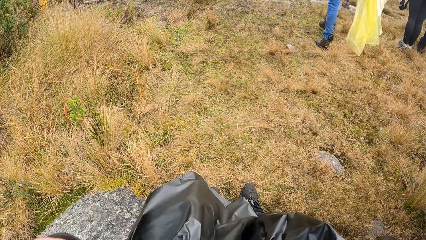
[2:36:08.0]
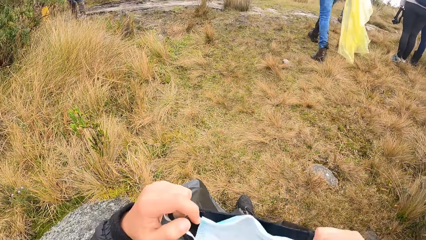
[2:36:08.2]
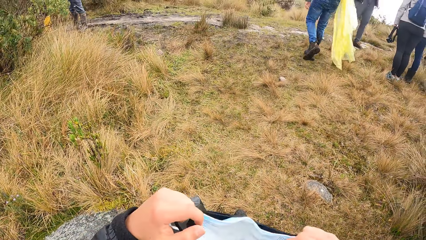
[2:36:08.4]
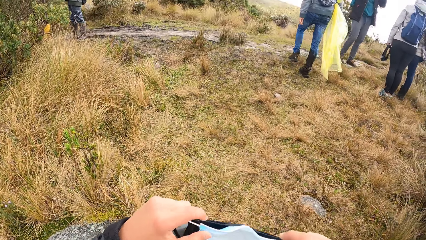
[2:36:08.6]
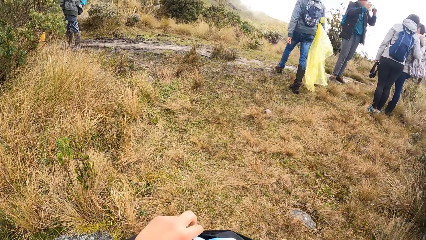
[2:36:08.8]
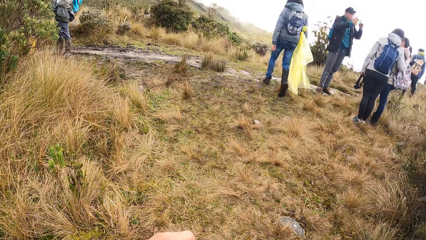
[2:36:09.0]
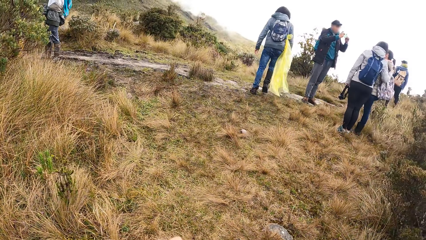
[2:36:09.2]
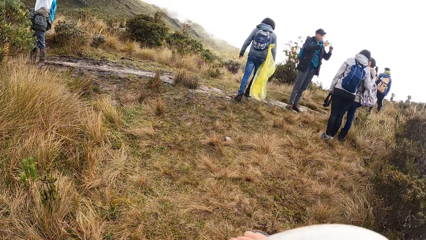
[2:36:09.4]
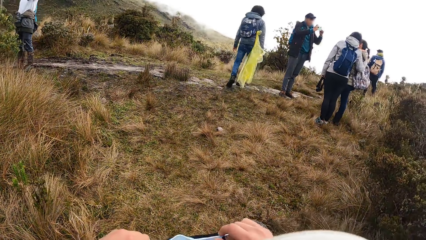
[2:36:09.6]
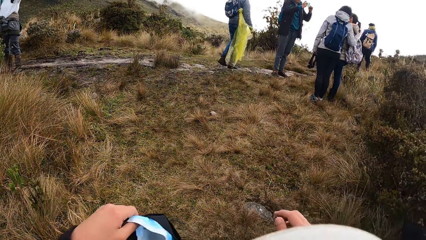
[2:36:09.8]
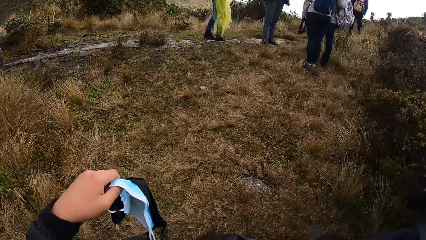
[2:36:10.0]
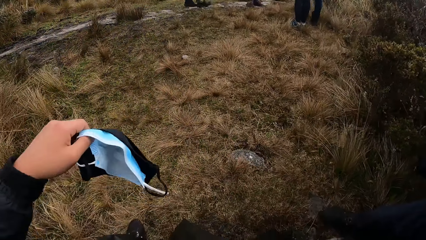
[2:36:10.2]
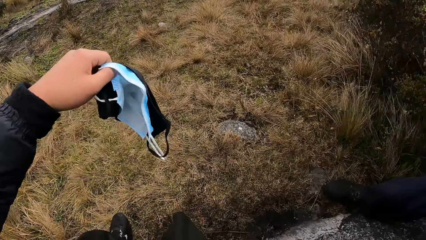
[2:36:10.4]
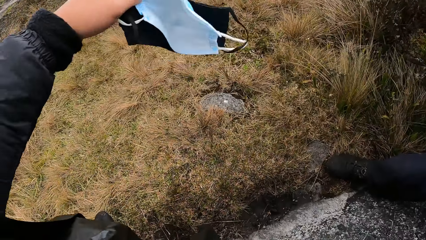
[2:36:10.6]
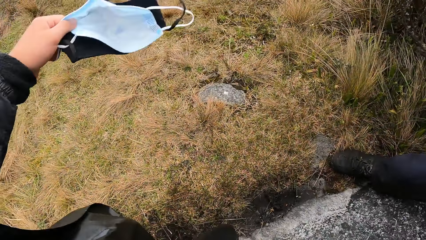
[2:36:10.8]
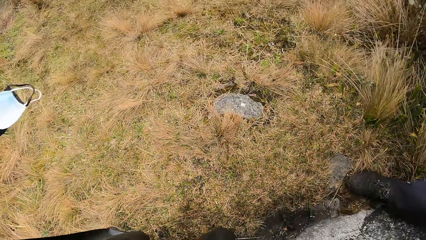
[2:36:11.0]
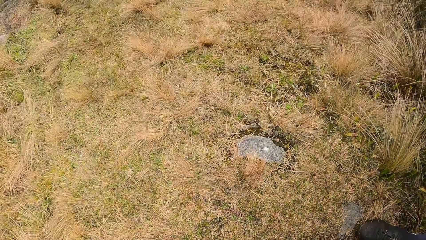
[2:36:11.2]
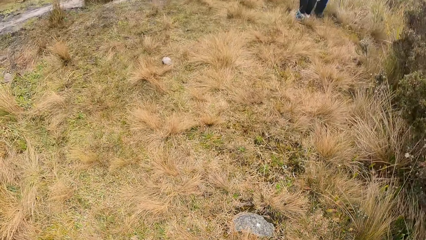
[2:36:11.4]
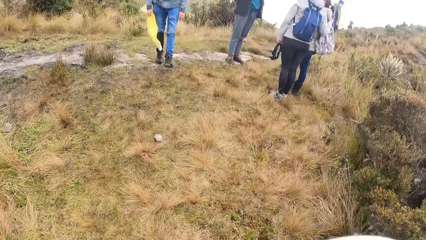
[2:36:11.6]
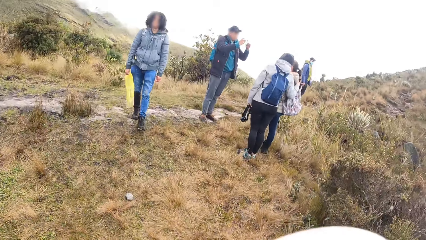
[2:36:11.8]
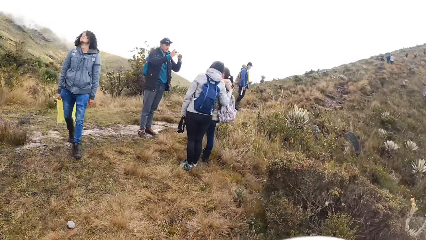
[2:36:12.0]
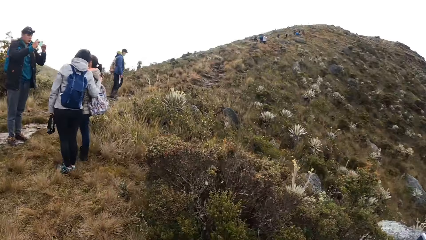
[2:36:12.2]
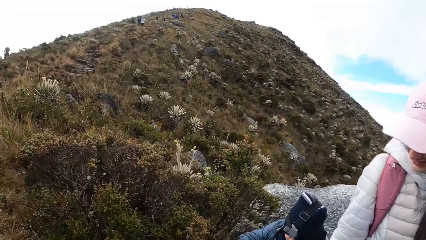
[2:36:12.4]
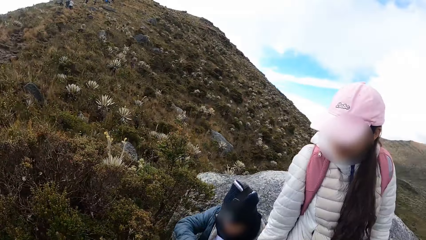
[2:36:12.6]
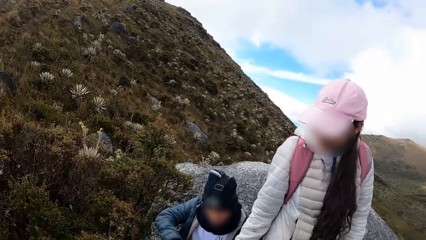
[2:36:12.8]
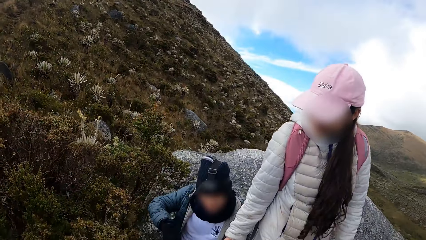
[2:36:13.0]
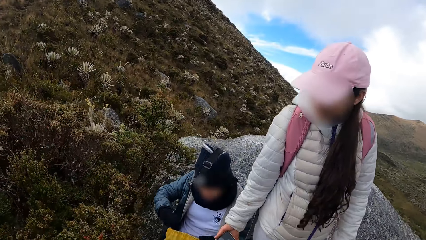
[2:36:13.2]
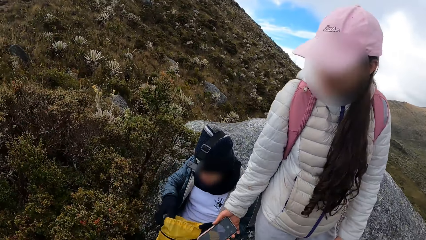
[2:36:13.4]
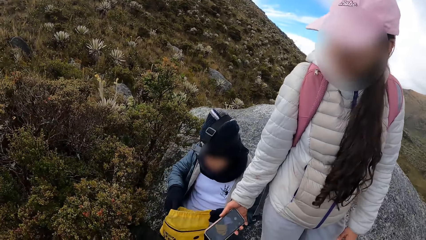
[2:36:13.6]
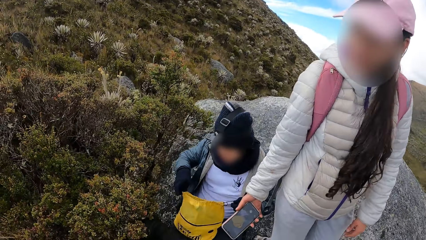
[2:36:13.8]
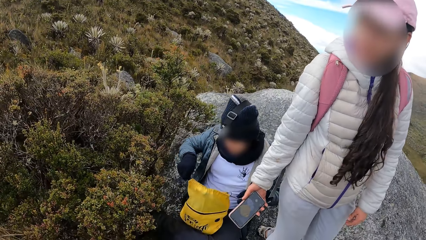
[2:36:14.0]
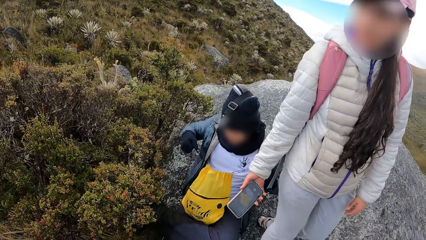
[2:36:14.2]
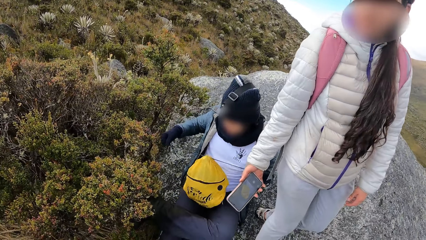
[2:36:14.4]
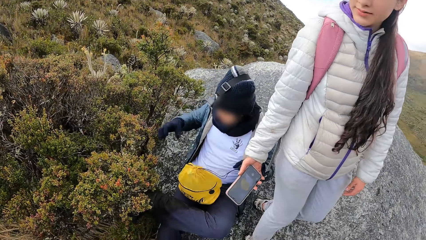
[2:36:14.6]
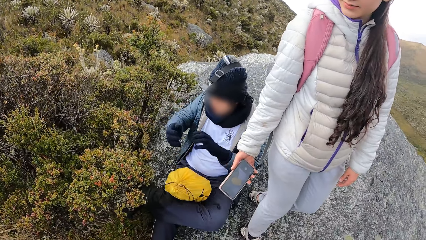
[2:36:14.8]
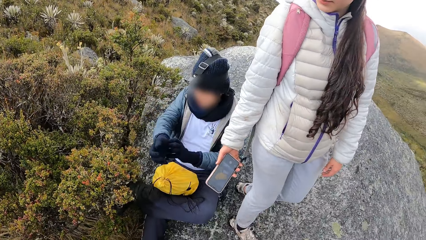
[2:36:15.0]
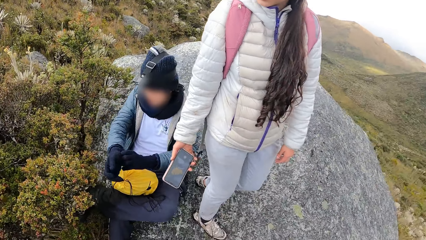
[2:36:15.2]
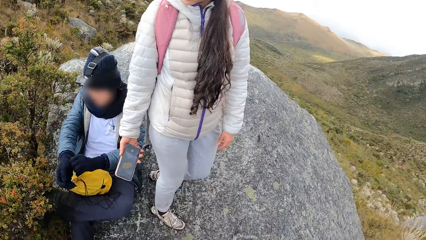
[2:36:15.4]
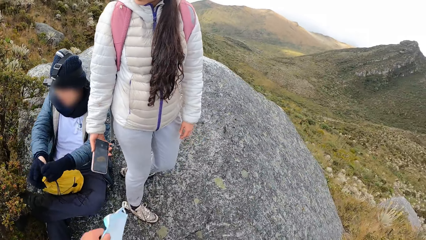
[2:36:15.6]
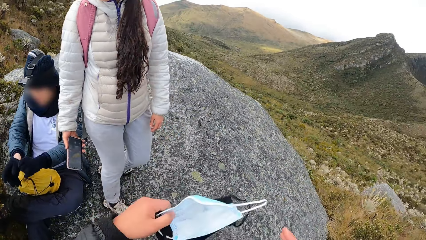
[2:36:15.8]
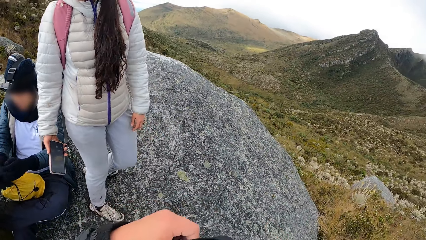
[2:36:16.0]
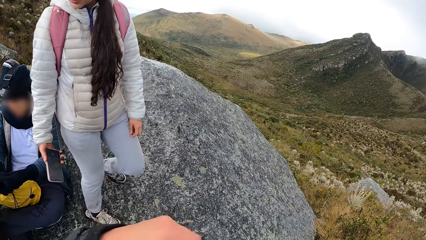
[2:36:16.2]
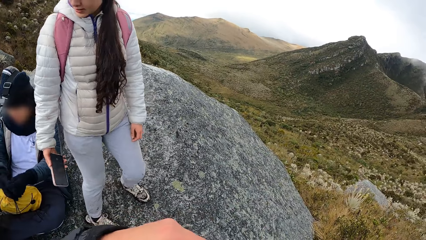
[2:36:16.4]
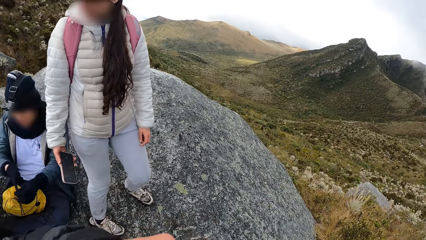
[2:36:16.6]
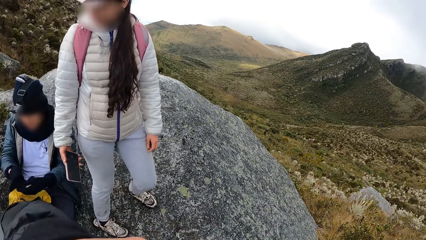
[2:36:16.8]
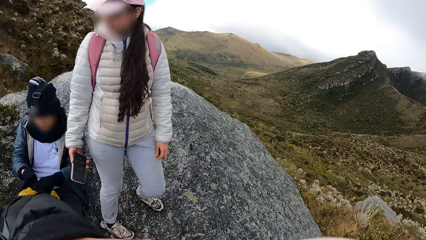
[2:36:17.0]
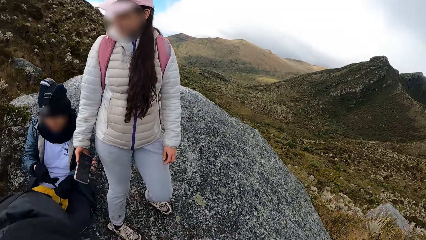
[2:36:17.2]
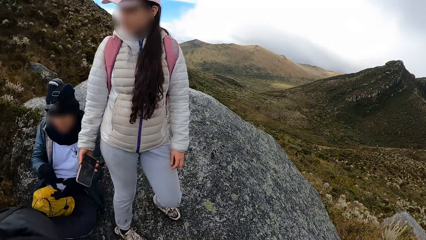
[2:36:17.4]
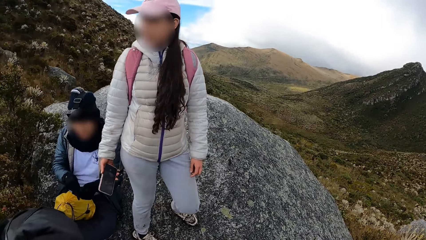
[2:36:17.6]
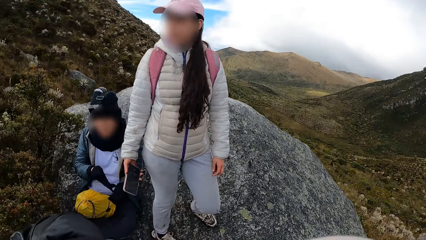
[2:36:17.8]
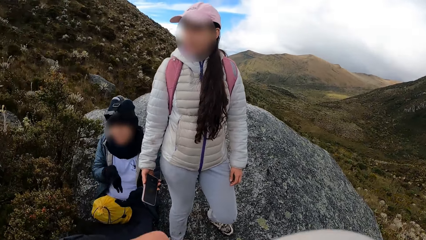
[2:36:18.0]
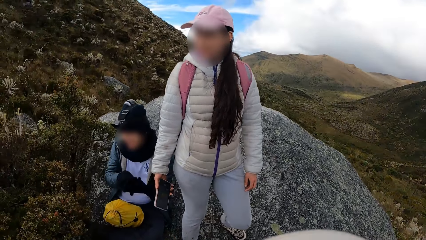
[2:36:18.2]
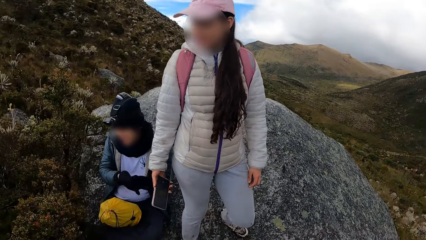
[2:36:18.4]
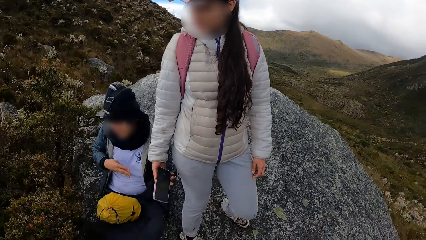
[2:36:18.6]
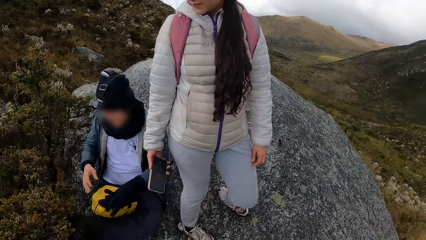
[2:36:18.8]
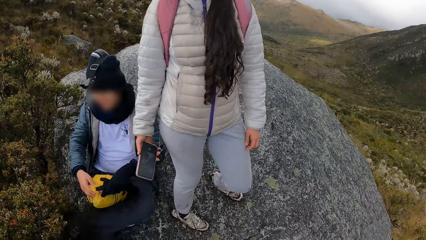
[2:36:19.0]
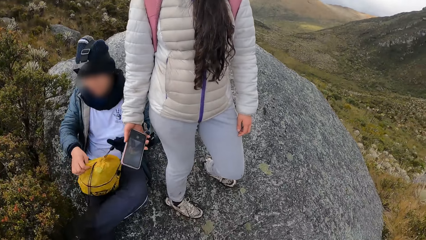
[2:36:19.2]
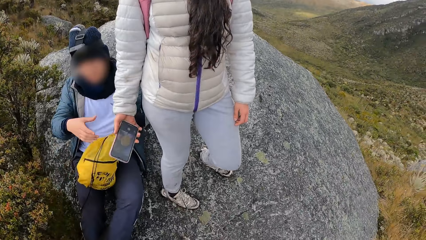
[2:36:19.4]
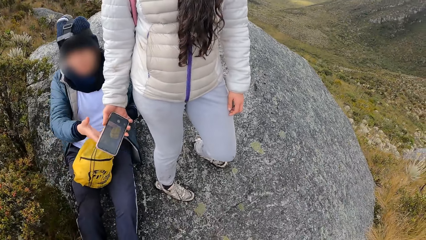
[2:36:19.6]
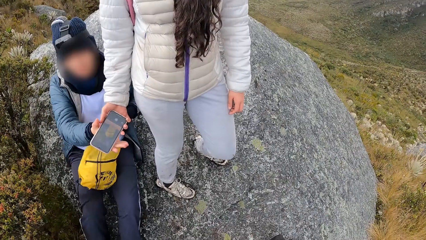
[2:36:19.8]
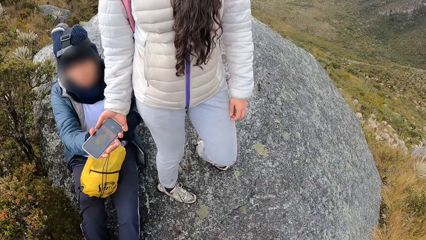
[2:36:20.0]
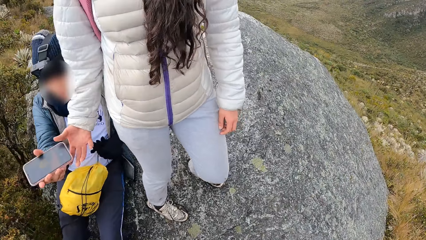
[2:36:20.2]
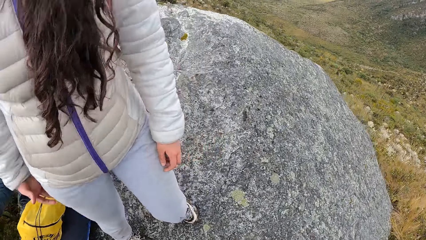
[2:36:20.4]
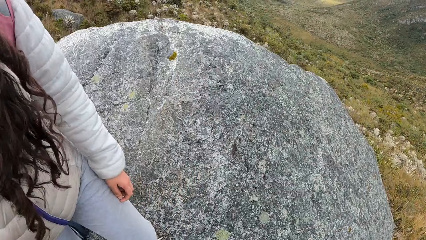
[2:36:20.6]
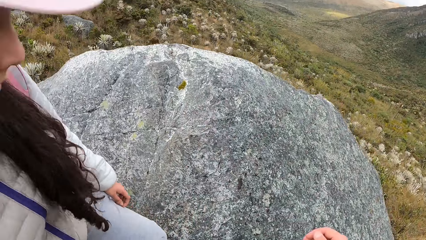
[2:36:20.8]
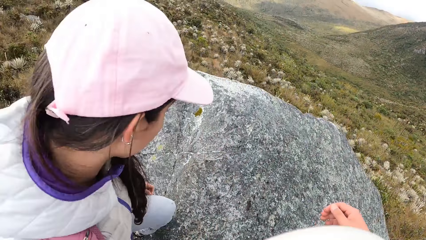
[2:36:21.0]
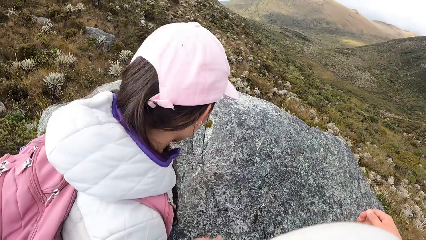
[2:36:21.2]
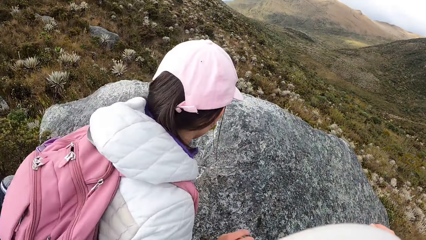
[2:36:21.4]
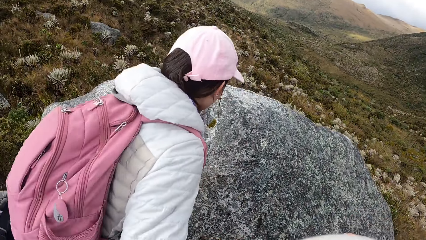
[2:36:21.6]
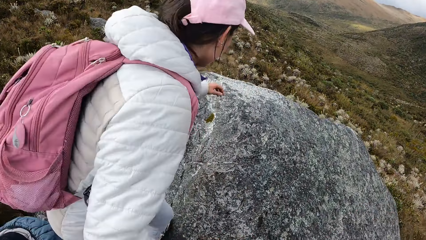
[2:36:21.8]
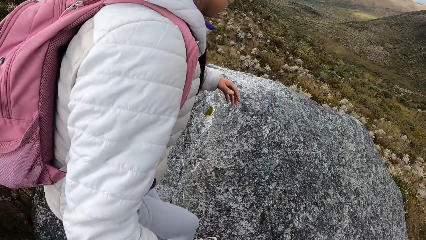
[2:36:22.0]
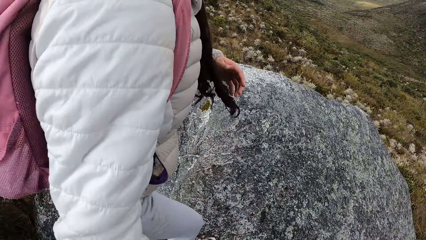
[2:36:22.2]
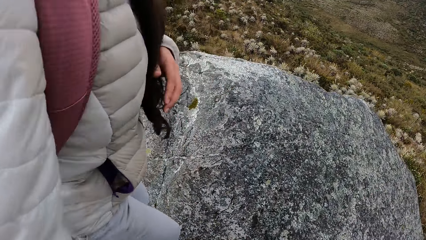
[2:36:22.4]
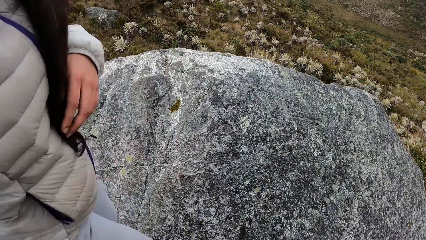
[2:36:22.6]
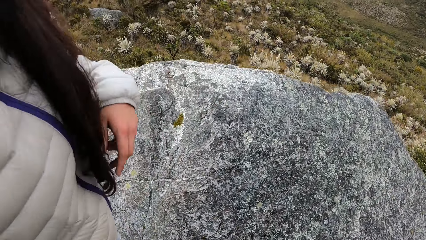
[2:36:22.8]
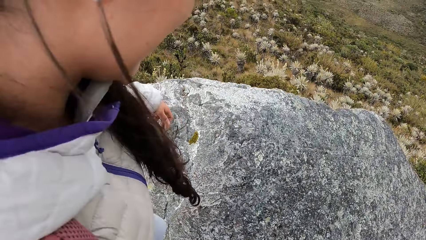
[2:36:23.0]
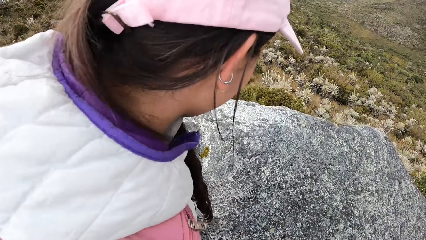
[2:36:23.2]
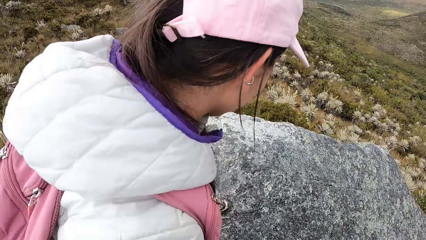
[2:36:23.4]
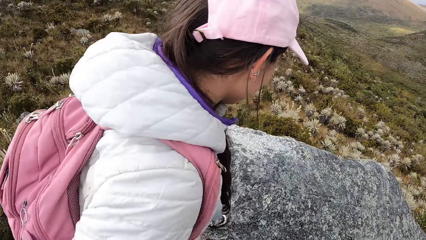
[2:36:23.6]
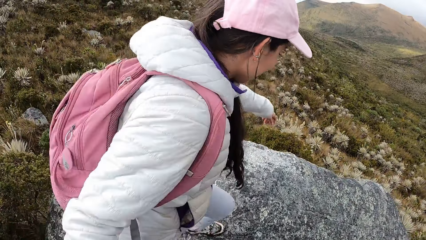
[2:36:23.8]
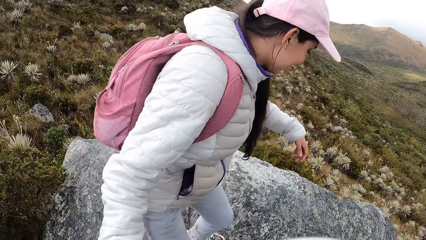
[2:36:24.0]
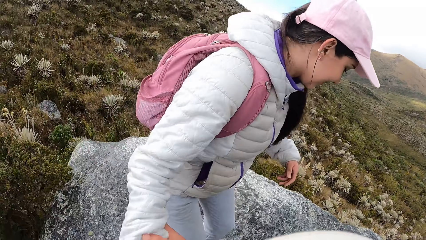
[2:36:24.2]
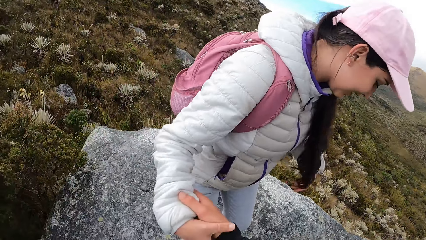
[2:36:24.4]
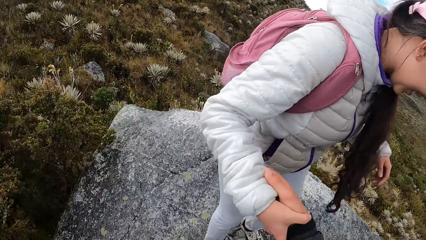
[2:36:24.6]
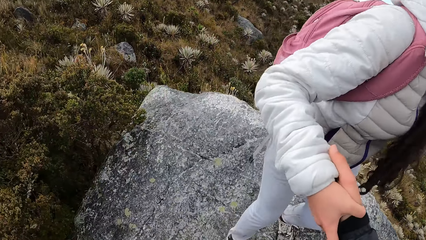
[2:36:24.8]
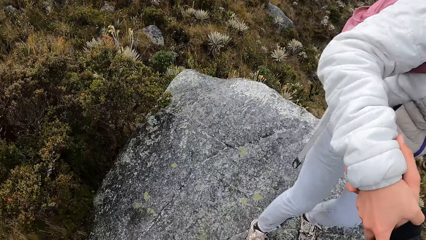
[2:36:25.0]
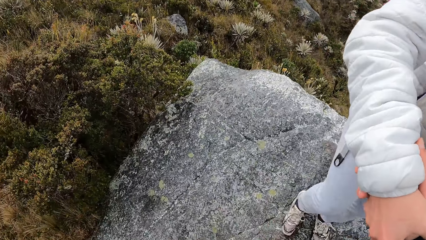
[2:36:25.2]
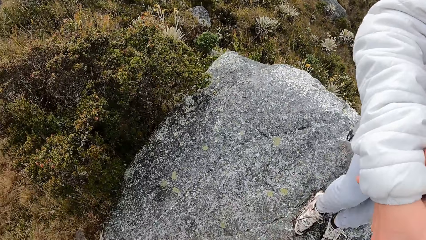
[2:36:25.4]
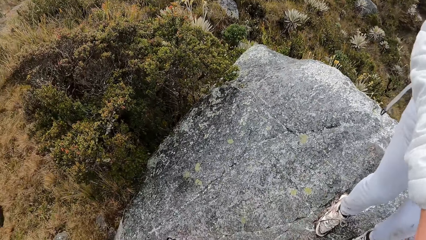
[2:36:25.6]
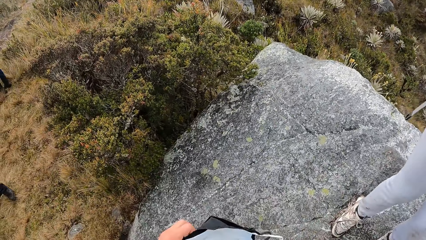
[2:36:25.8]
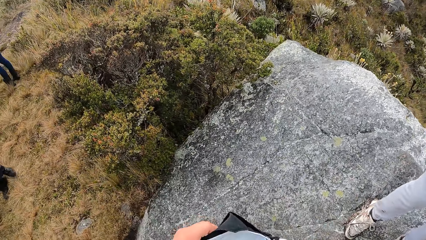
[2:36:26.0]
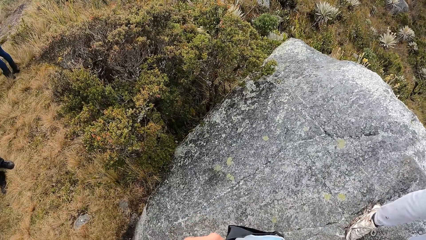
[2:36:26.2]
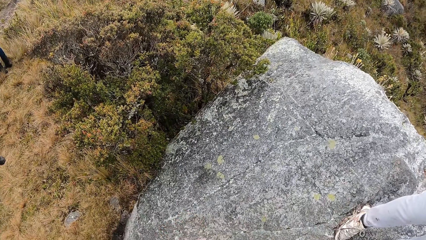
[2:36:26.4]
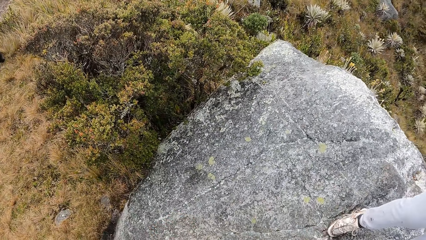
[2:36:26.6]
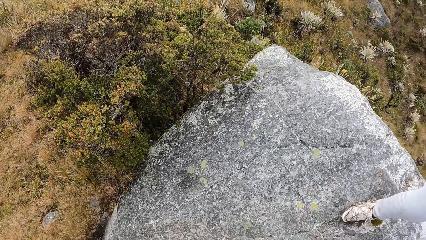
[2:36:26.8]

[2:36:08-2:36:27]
The camera wearer holds a face mask. A man snaps a woman and another woman with a phone in his hands. Another man tightens the bag in his lap with his hands and removes his right glove with his left hand. The camera wearer holds the face mask with both hands. The other man adjusts the bag in his lap with his hands and collects the phone from a third woman with his right hand. The camera wearer holds the right hand of the third woman with her right hand. The third woman climbs a rock. The third woman holds the camera wearer.
